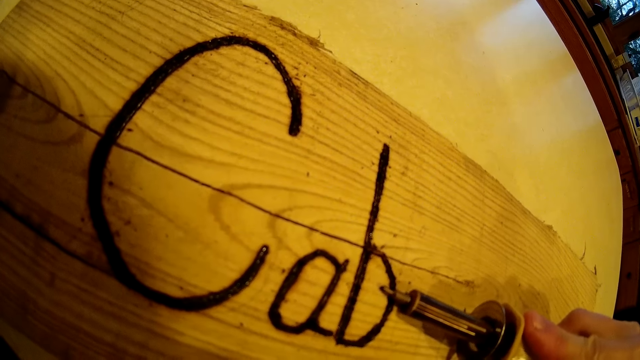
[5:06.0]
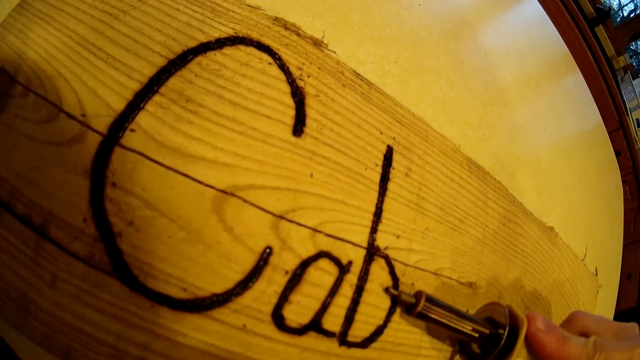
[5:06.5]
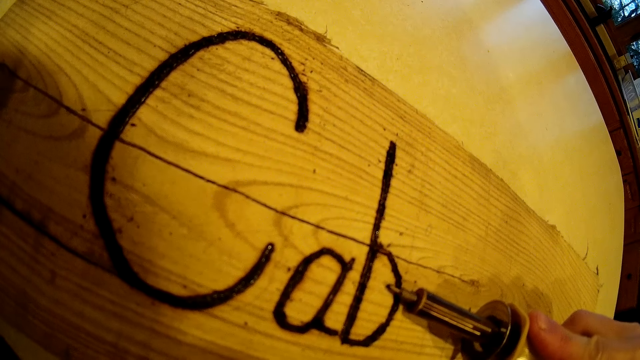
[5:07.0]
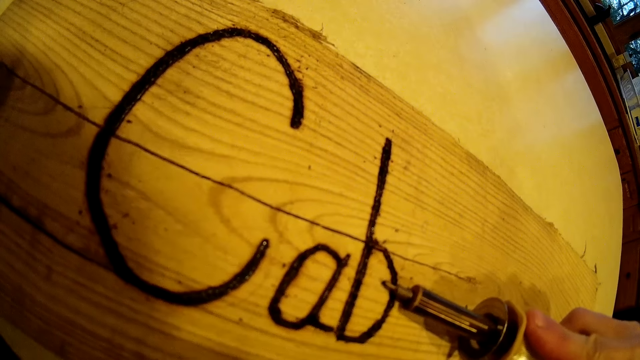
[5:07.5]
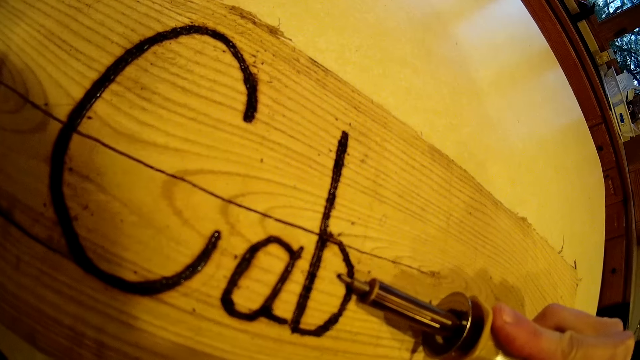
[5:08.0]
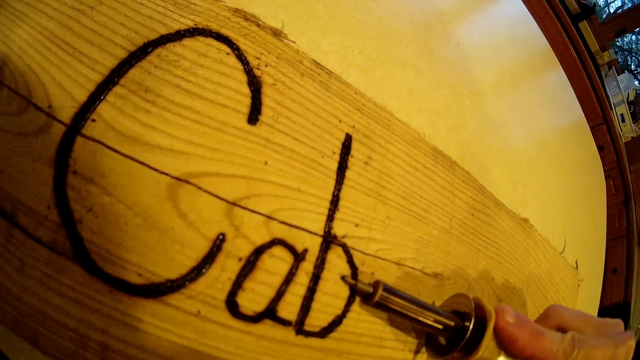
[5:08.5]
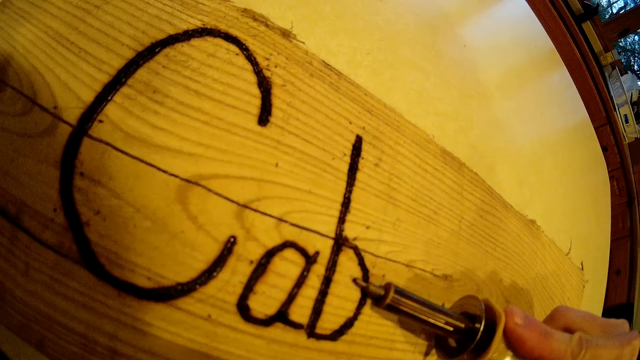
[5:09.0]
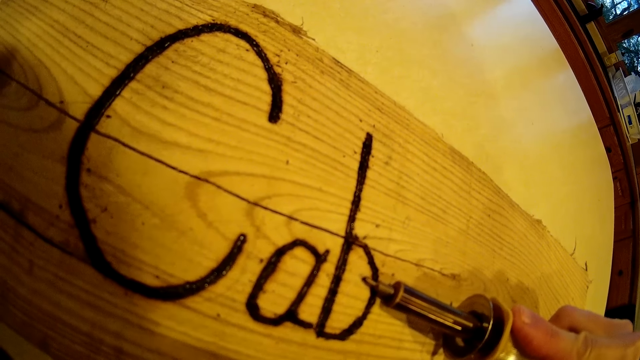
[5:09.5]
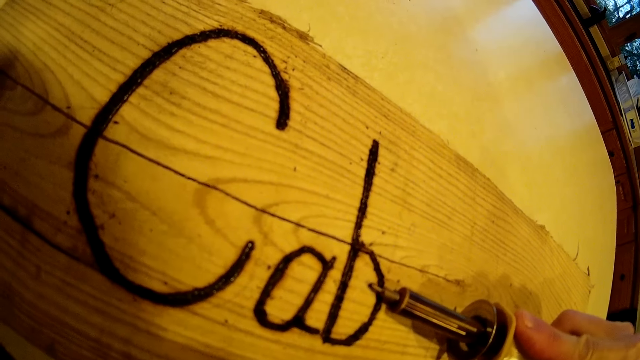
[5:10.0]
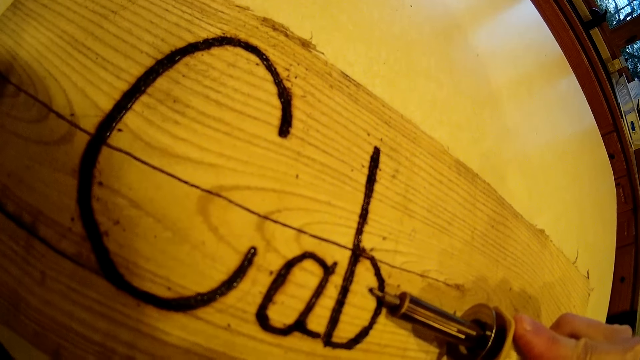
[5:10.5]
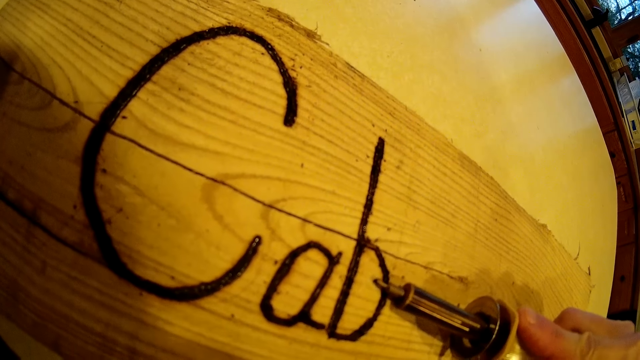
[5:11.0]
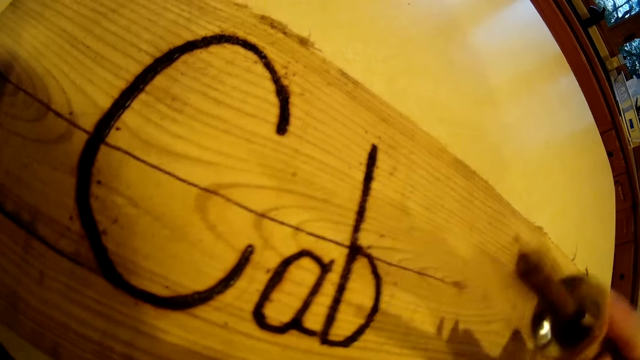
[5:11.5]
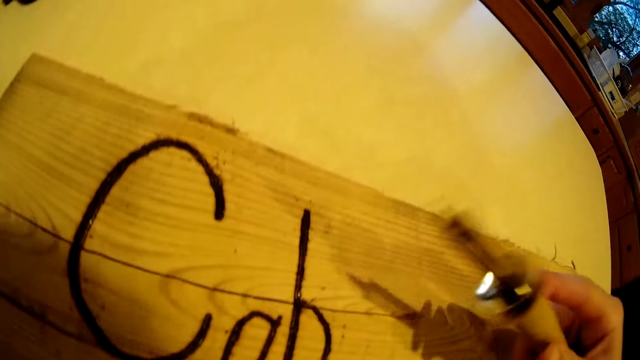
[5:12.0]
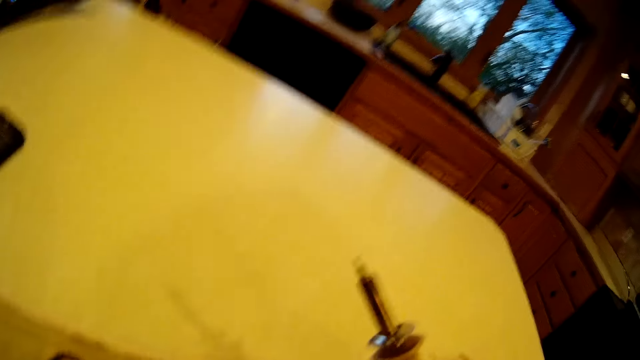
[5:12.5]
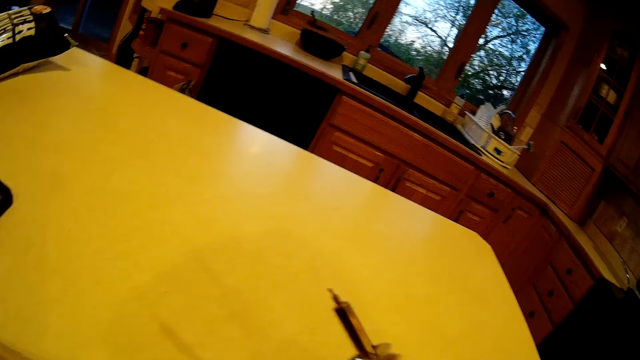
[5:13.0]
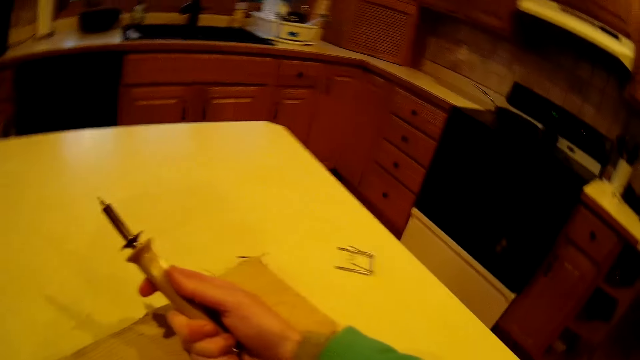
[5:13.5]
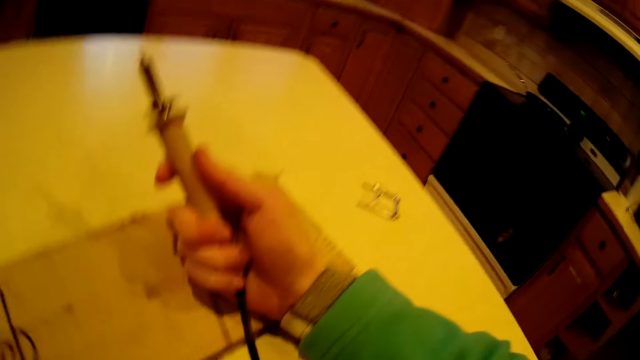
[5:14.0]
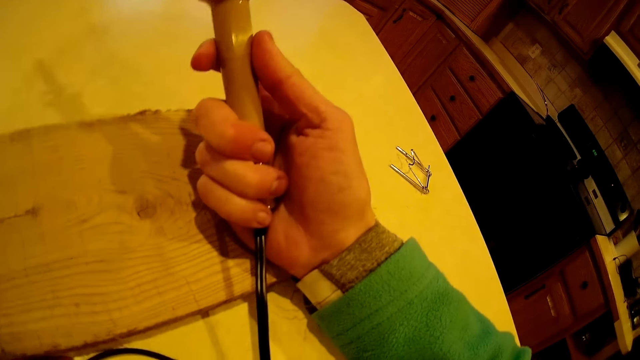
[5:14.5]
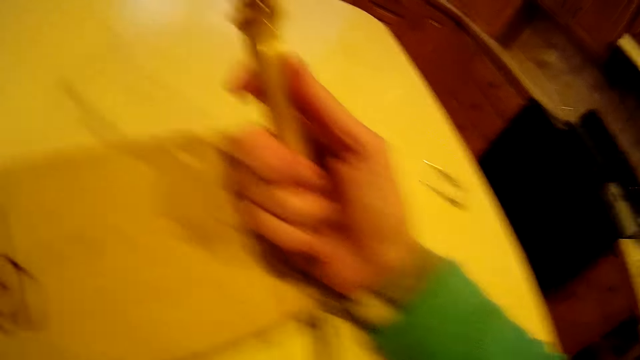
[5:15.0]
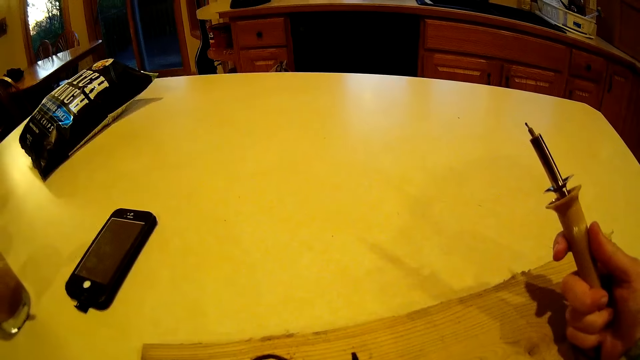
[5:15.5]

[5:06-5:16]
The camera wearer holds the soldering gun.

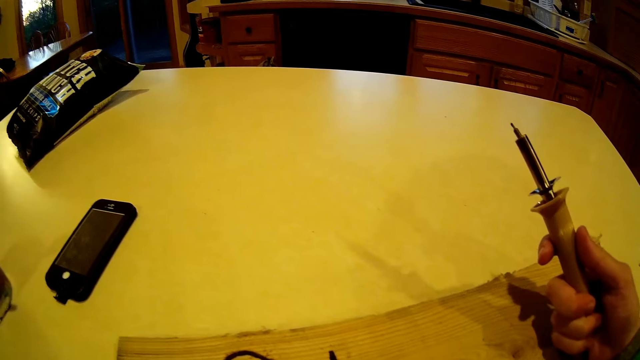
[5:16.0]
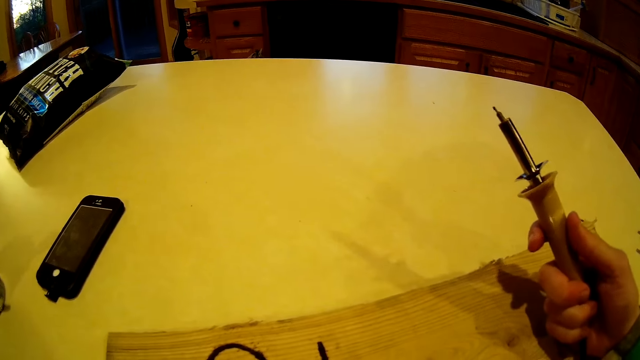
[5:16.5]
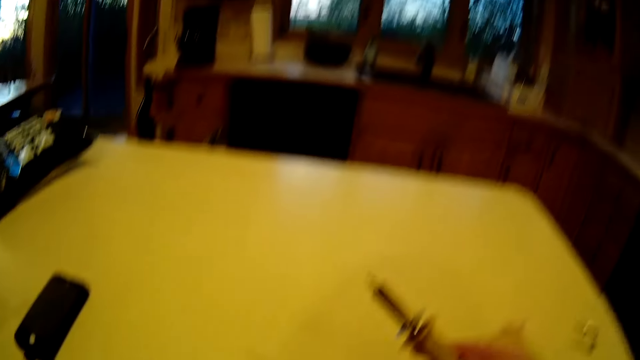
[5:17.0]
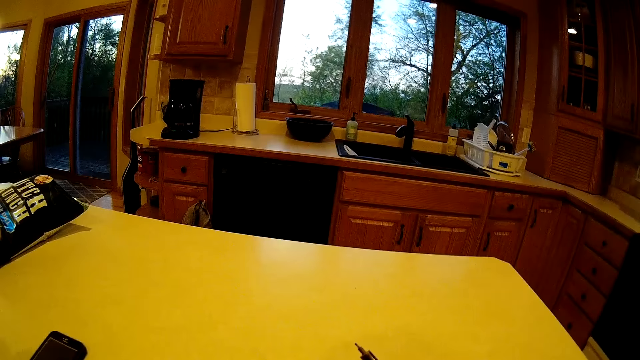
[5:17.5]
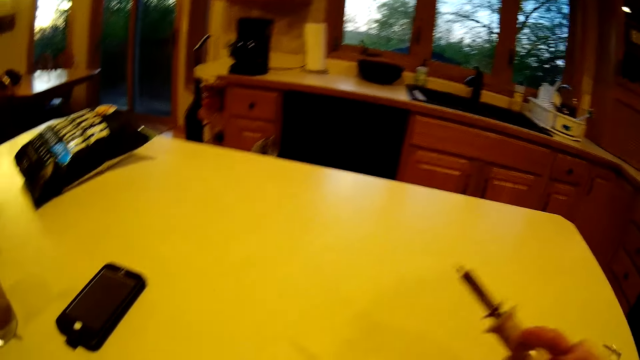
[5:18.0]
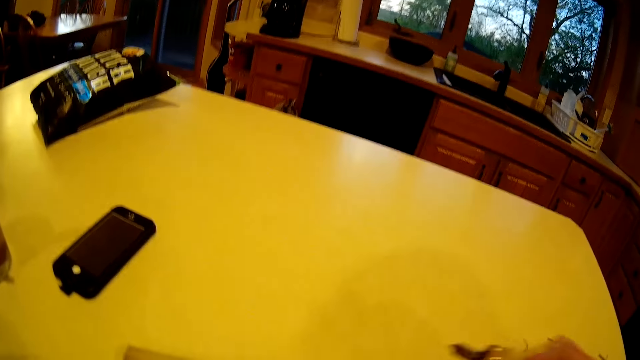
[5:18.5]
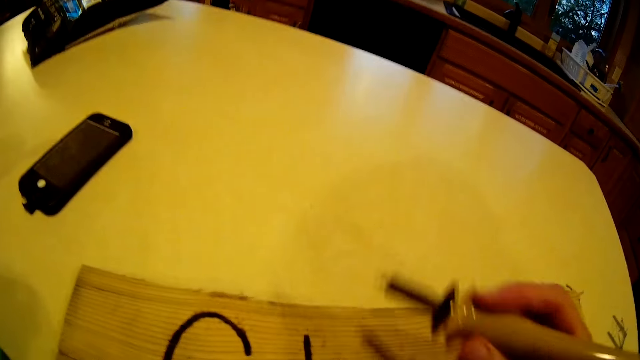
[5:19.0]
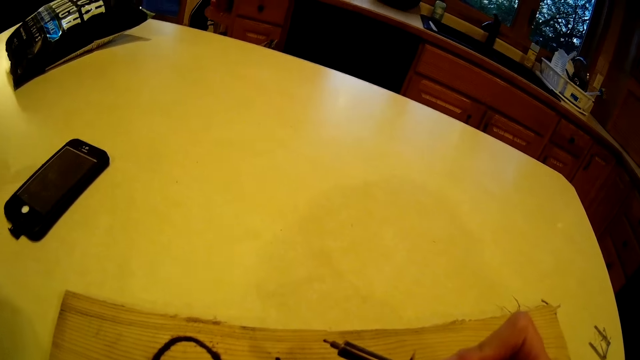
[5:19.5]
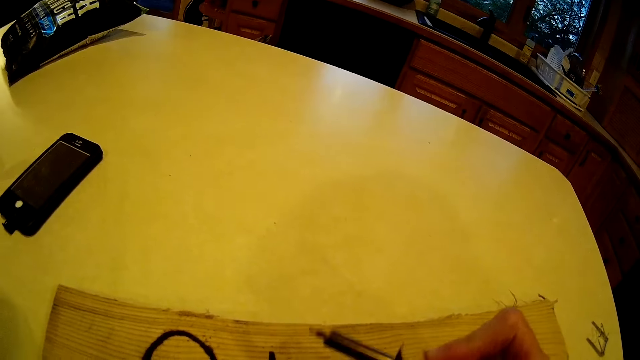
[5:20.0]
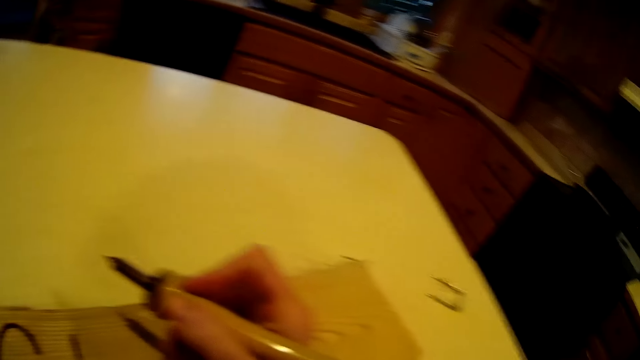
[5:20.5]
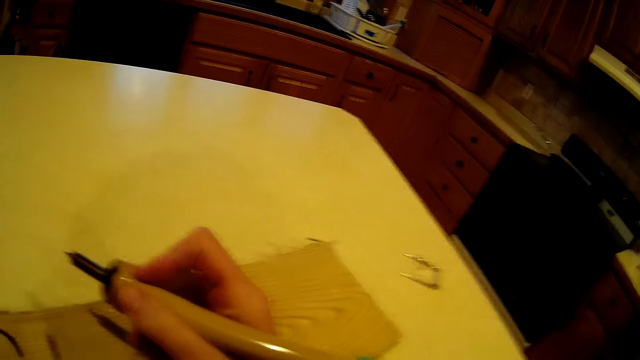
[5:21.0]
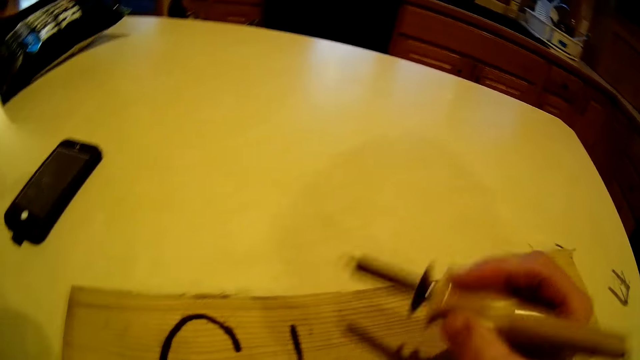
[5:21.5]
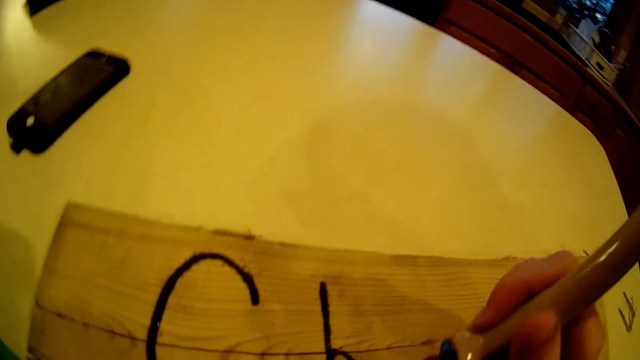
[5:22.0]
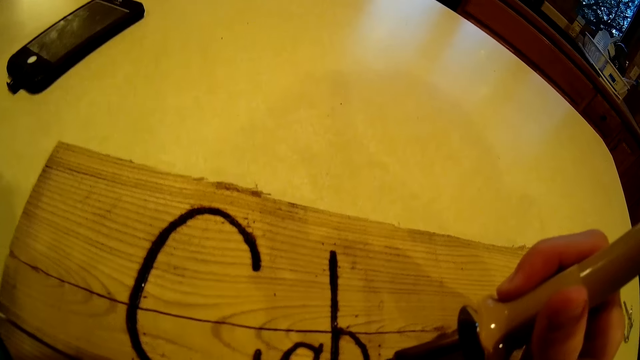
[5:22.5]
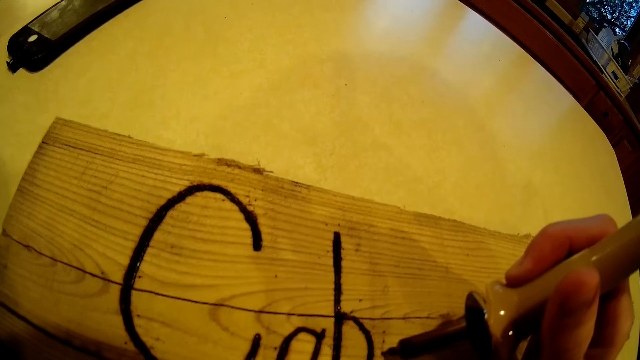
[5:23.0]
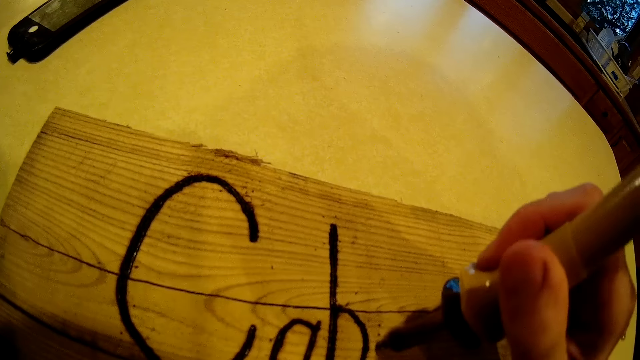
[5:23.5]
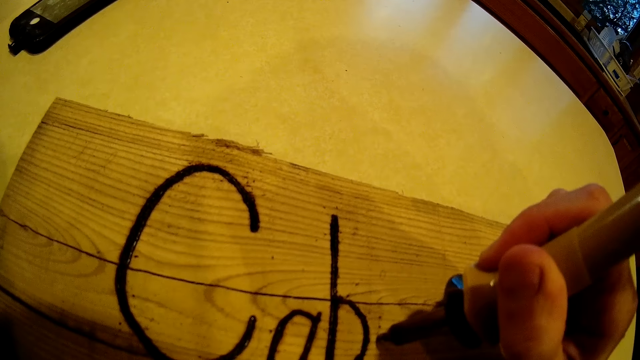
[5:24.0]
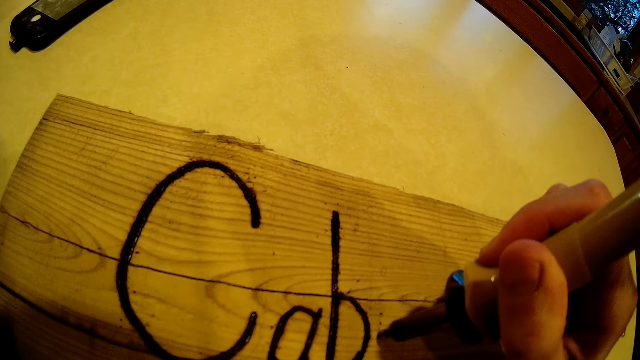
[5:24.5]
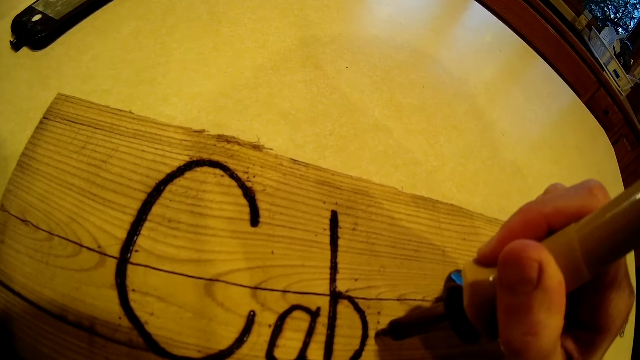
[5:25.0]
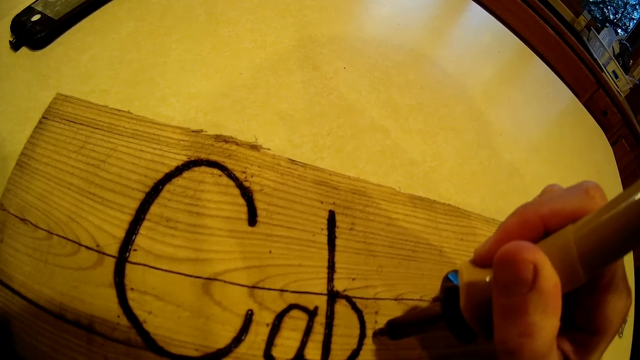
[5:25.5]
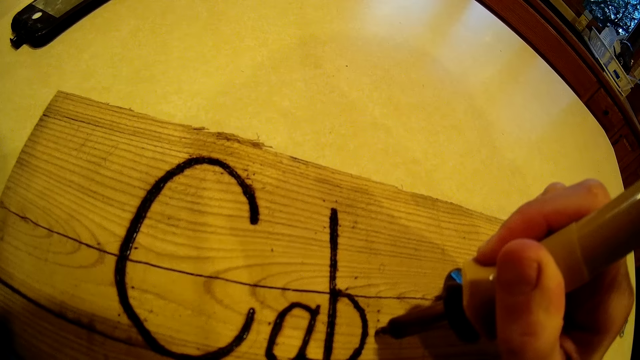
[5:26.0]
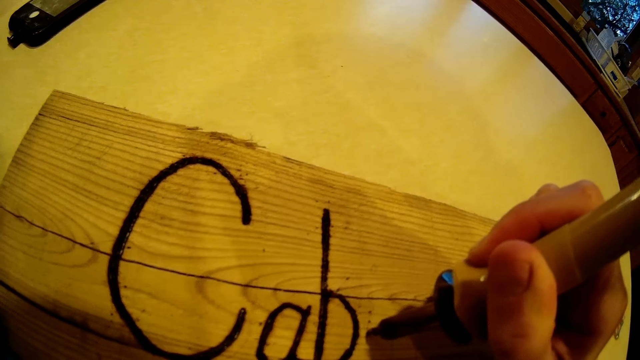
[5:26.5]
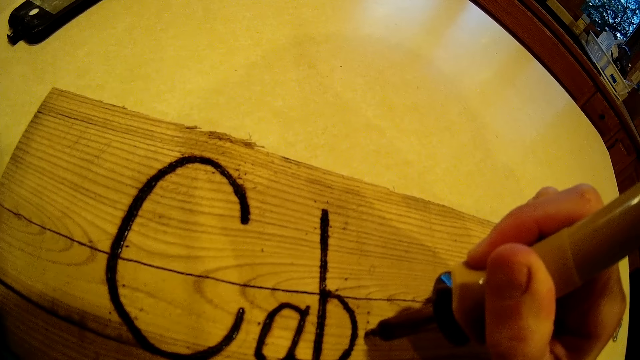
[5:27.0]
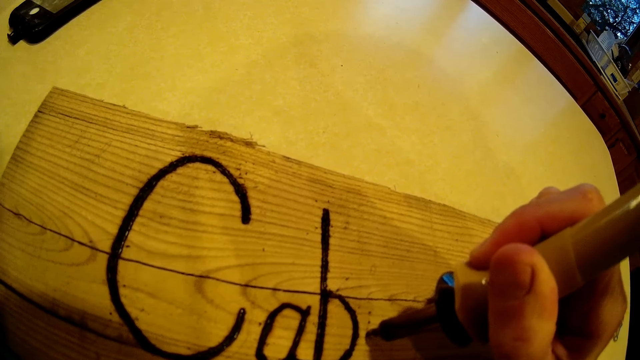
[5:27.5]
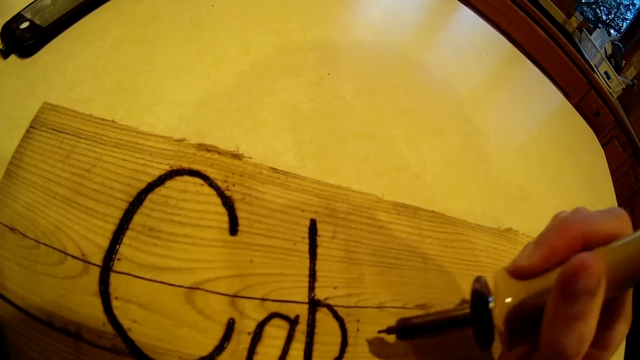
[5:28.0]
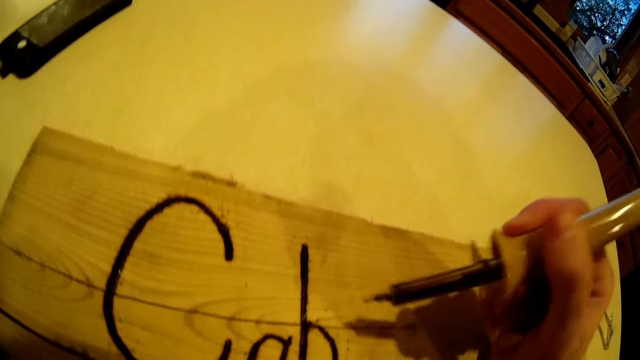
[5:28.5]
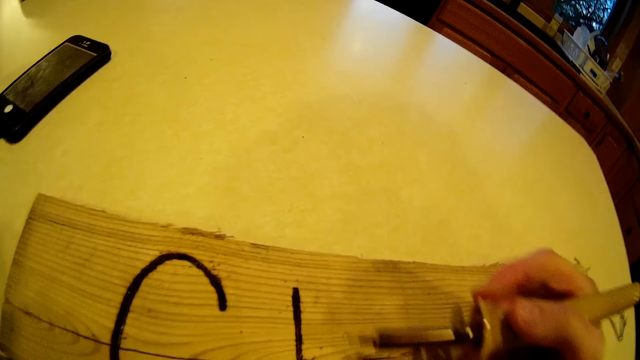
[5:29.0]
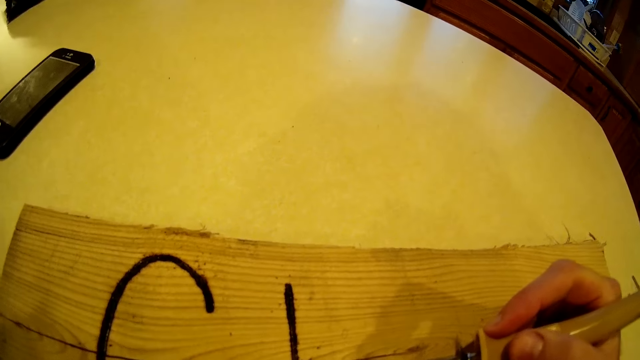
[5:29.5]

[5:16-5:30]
The camera wearer moves the soldering gun or wood burning pen. She uses the wood burning pen on a piece of wood on the kitchen table with her right hand.
